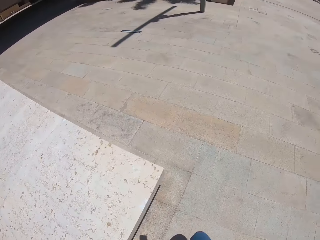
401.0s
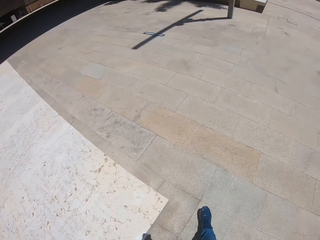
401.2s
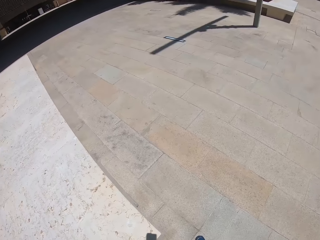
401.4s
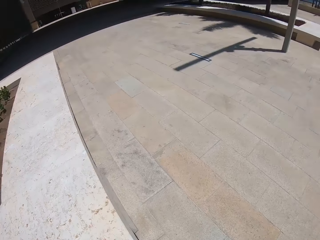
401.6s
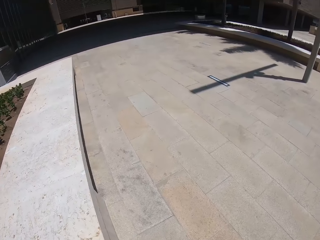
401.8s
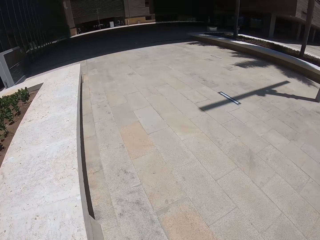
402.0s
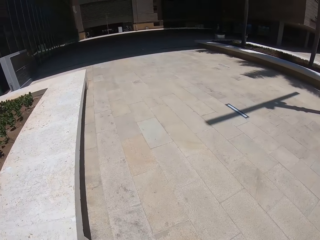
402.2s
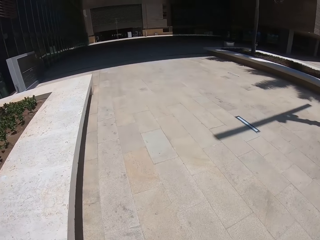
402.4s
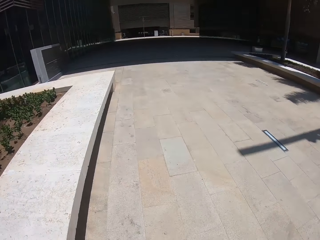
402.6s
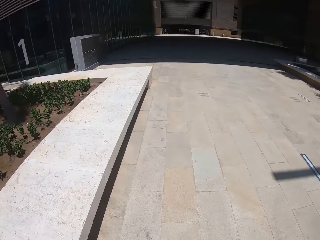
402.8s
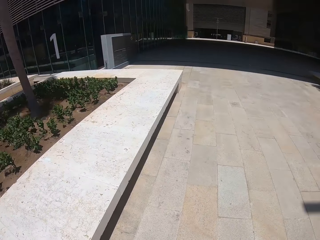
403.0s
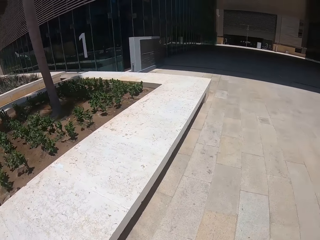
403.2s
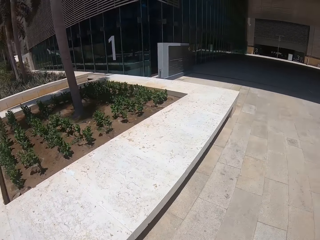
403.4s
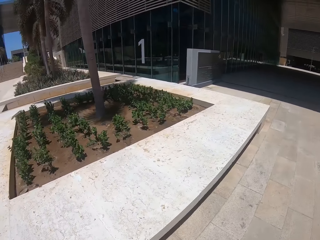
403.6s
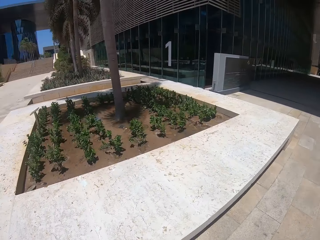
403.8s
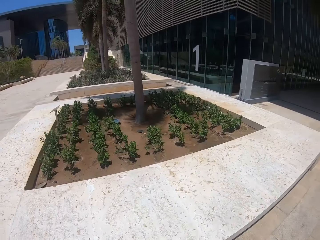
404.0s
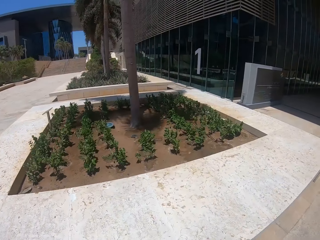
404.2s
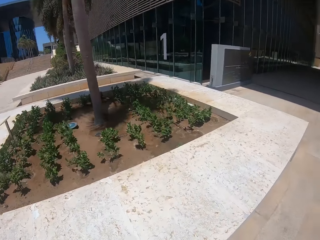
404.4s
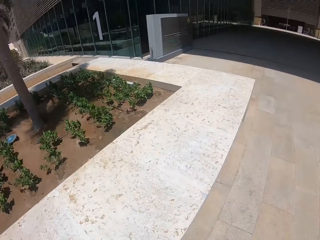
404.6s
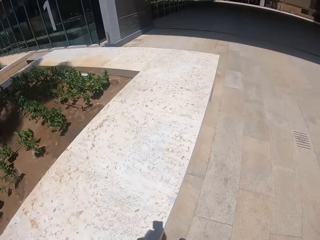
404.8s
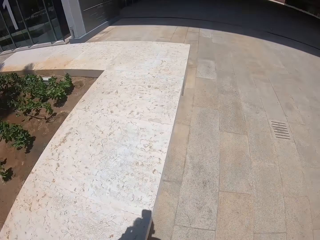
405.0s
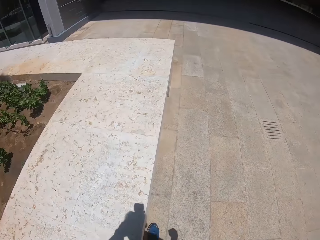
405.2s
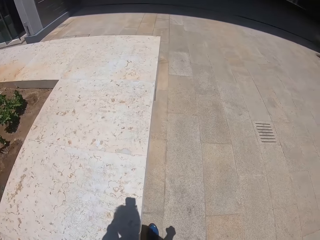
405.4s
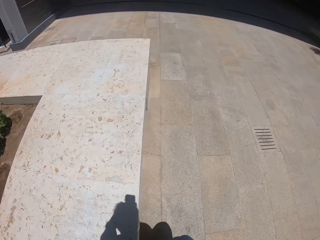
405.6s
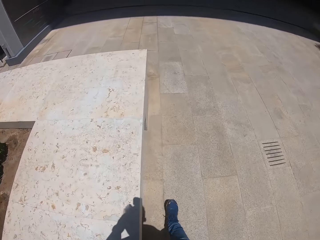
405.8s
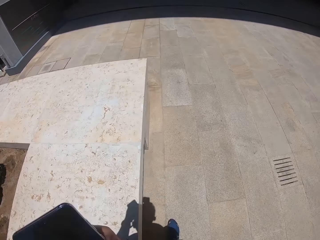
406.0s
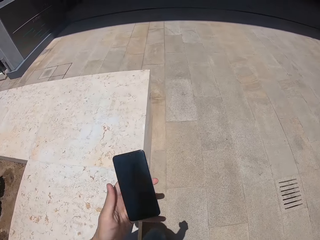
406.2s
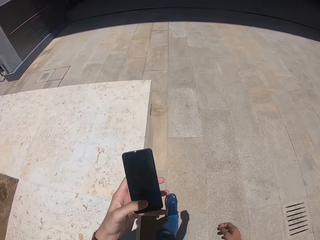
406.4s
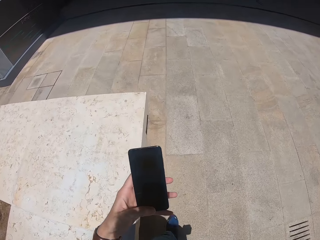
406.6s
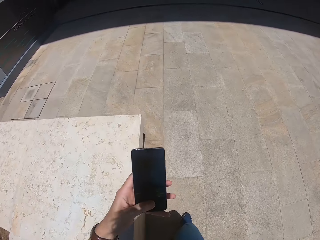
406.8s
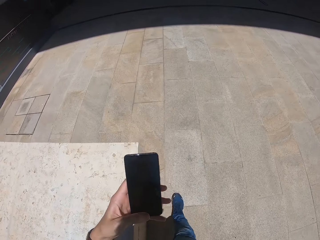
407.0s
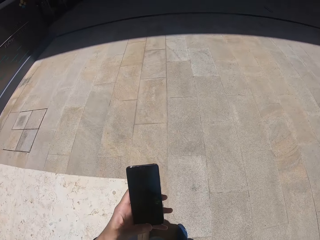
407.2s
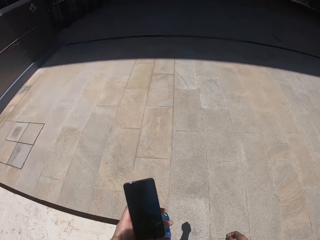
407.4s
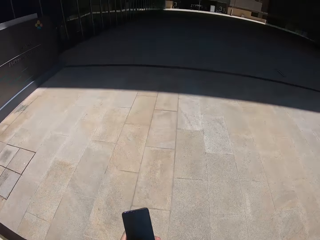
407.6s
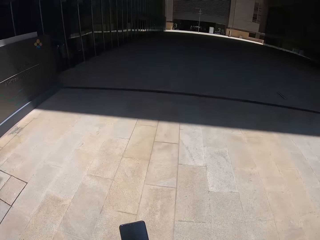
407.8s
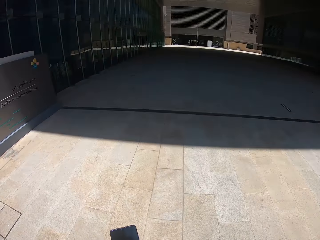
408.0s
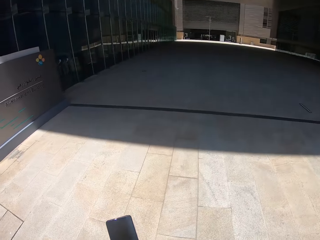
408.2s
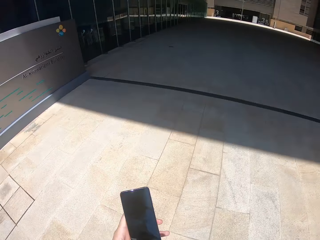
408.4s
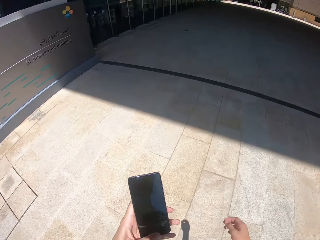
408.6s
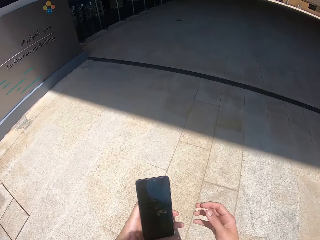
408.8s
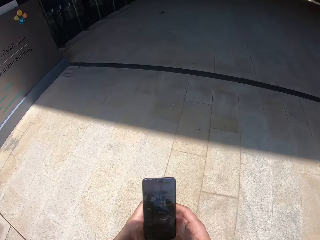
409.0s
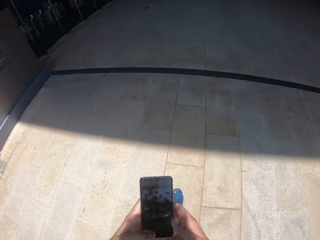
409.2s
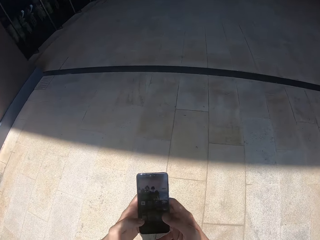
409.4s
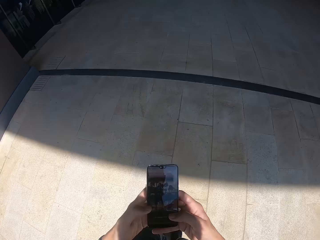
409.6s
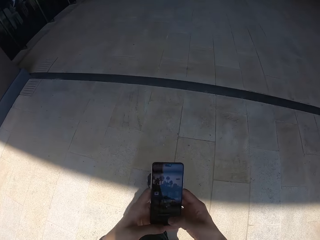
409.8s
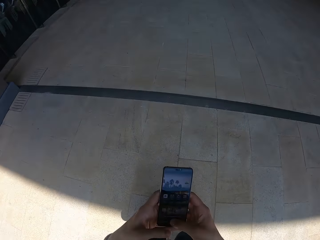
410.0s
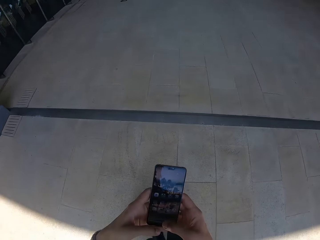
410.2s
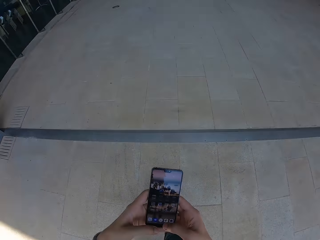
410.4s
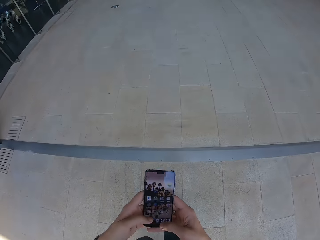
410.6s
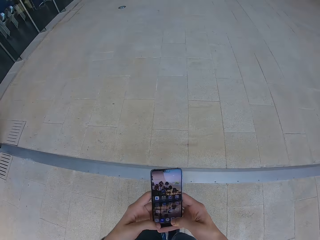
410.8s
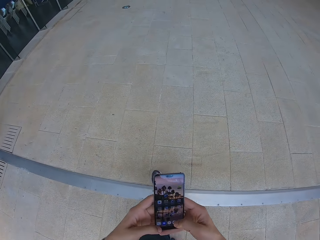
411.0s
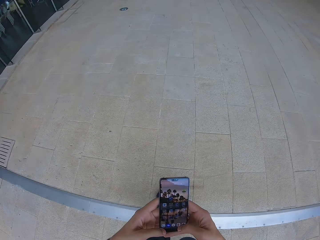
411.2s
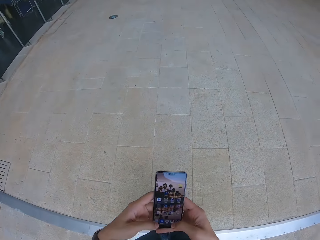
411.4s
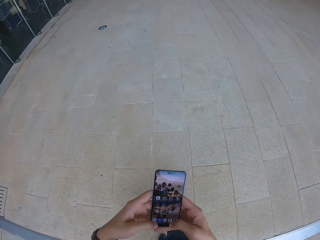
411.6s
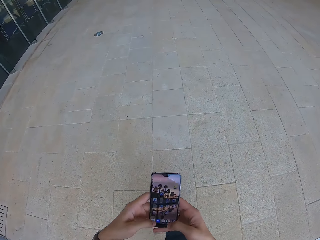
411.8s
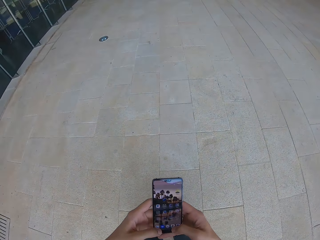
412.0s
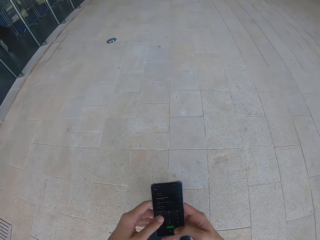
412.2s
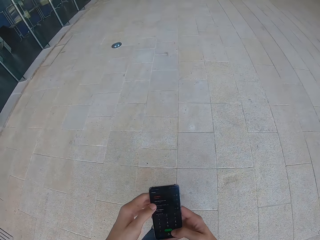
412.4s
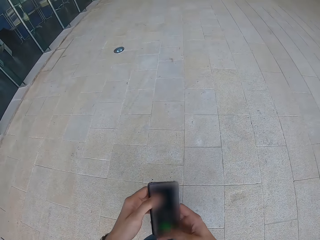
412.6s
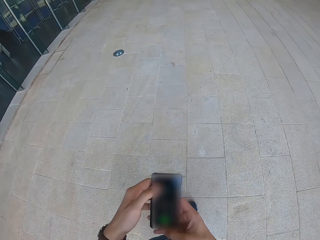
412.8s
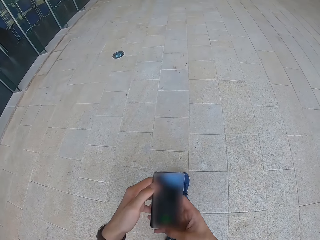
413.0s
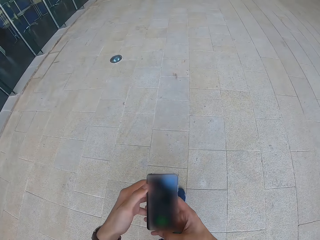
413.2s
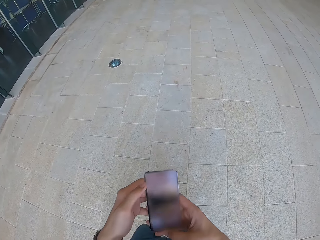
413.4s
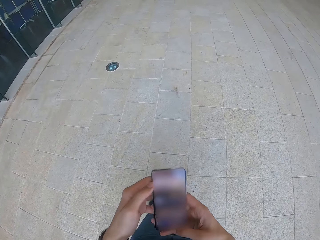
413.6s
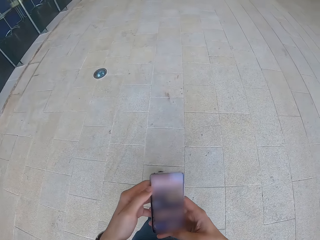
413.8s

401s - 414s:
The camera wearer walks around. He looks around. He walks around. He operates the phone with his left hand. He walks around. He operates the phone with both hands.

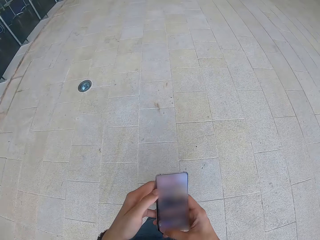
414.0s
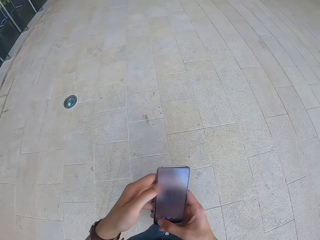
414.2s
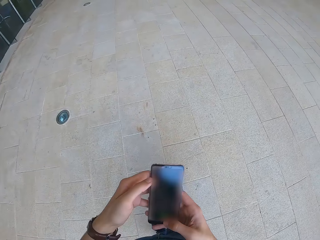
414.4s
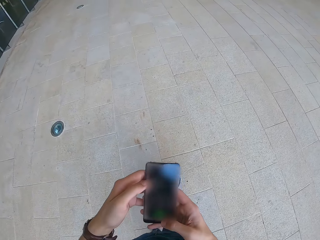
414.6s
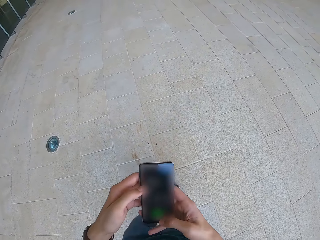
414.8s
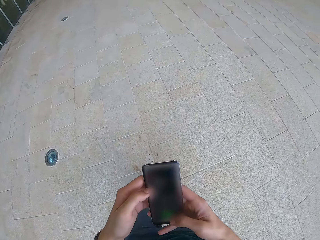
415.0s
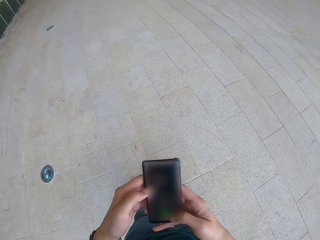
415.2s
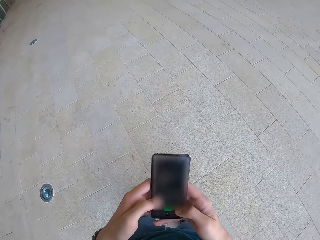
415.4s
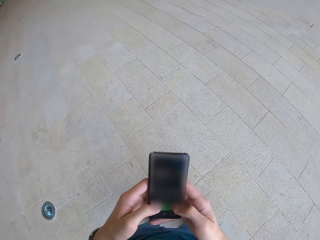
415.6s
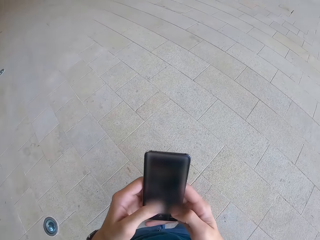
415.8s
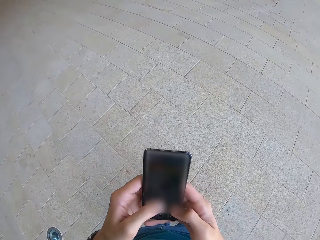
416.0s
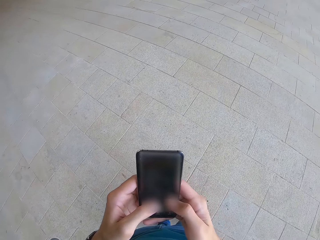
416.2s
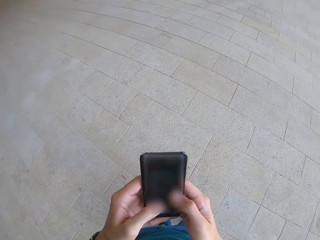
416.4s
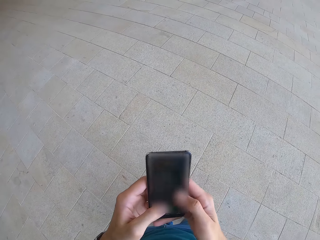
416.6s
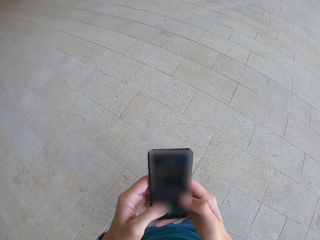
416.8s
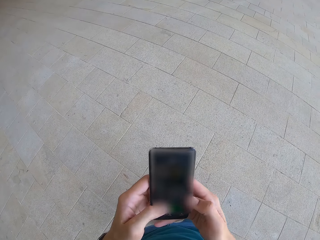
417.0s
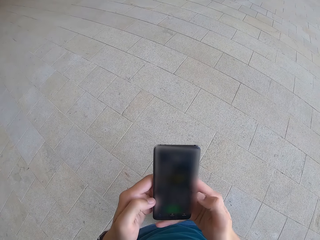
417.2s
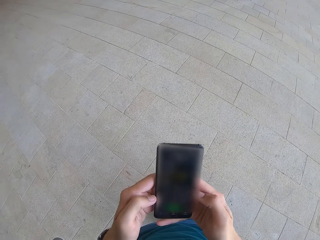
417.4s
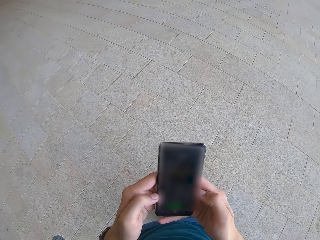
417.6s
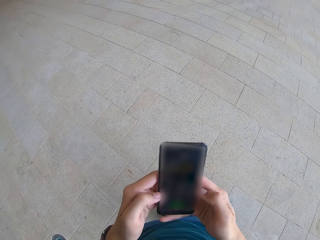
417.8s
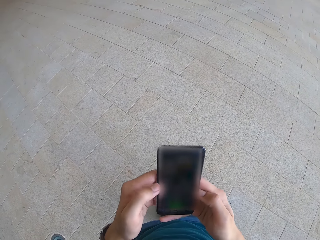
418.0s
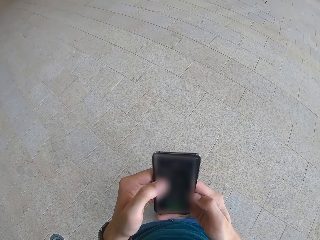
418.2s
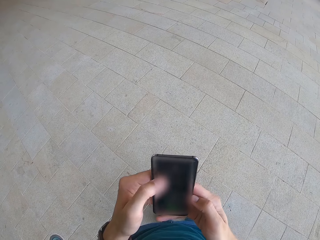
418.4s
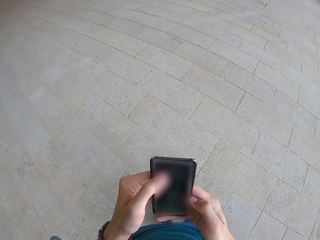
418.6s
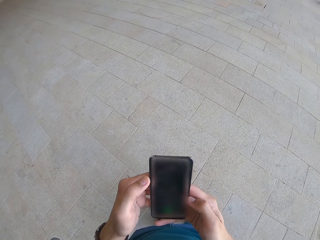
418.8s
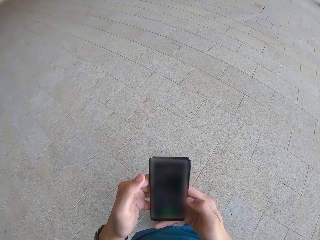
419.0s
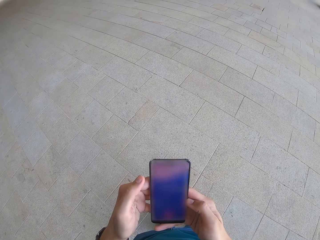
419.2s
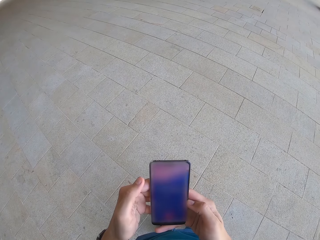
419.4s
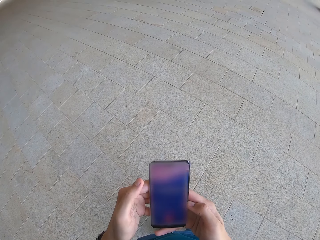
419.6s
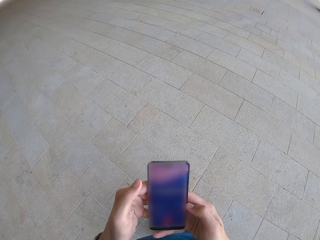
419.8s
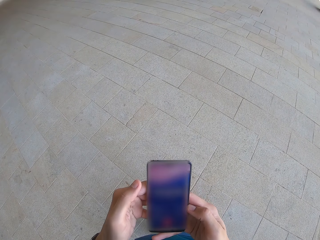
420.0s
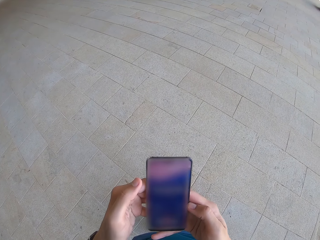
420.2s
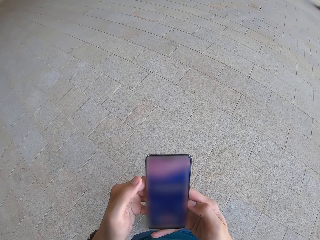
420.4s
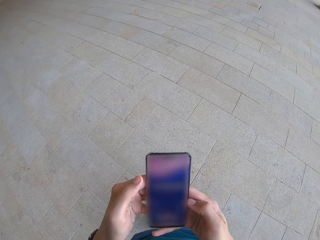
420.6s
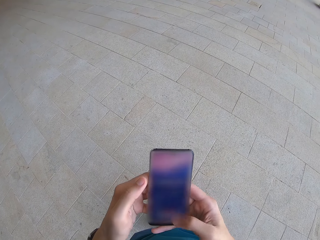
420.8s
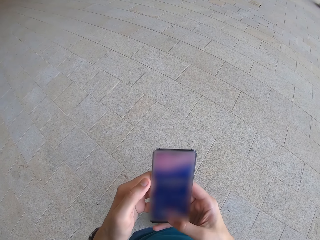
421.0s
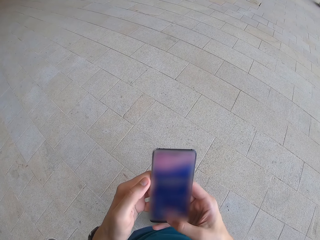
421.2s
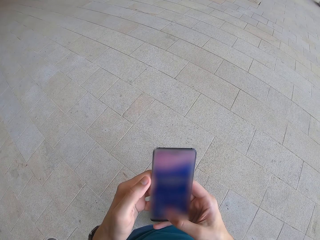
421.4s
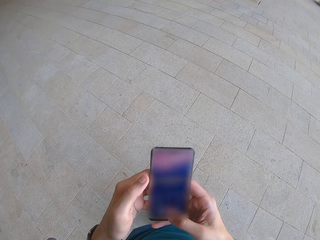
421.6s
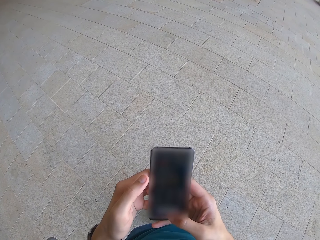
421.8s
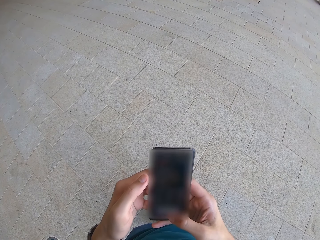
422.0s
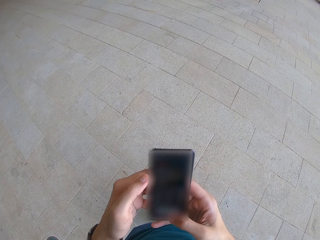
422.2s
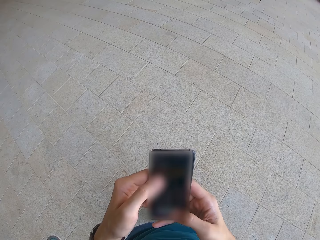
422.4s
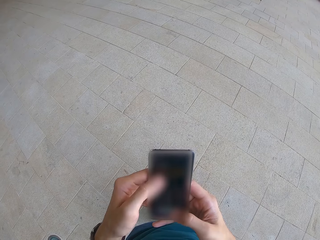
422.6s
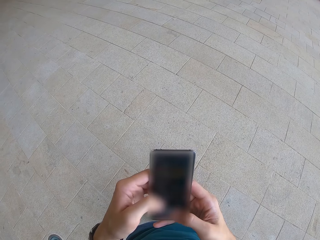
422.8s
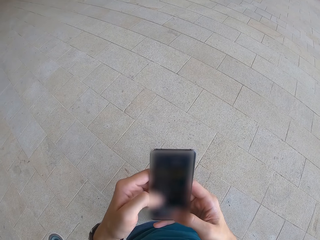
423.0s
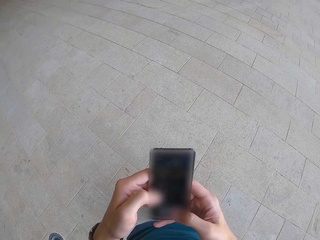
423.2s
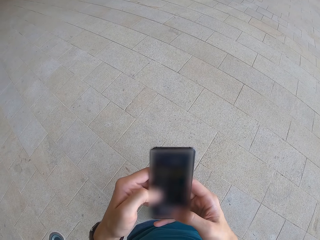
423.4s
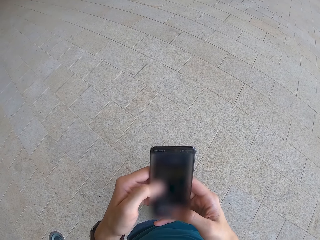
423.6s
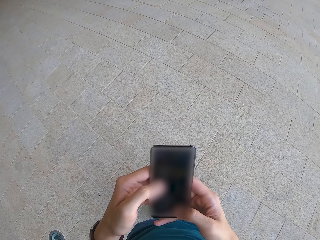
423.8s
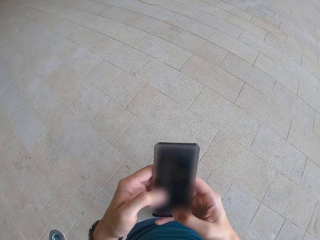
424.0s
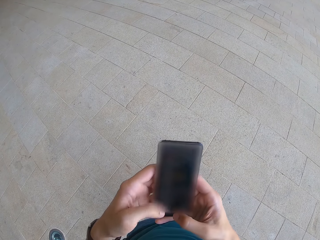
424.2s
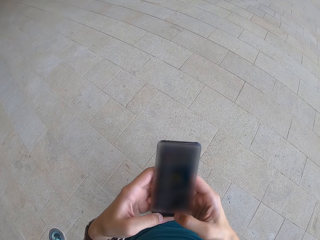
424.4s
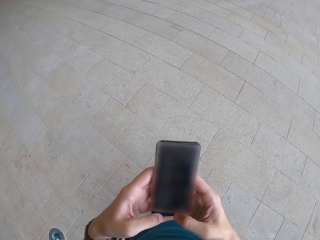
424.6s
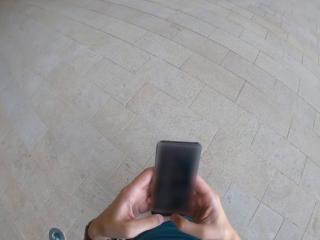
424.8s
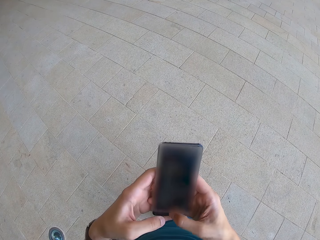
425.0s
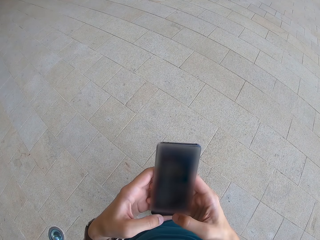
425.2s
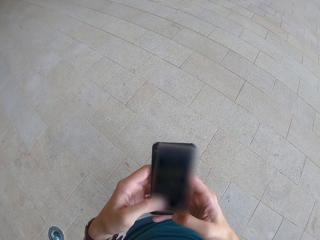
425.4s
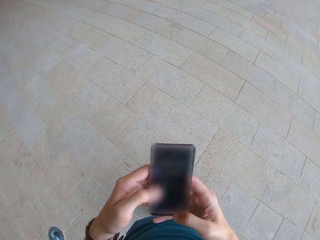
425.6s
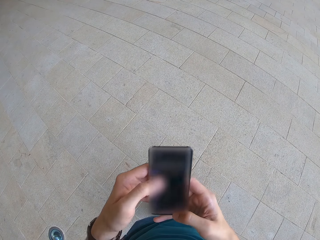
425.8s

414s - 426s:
The camera wearer stands. They operate the phone with both hands.
